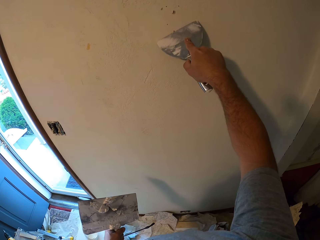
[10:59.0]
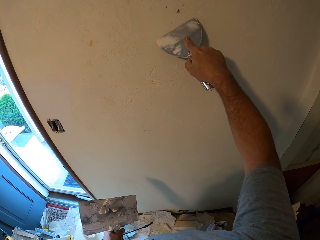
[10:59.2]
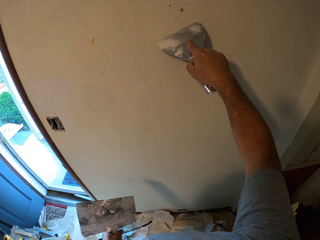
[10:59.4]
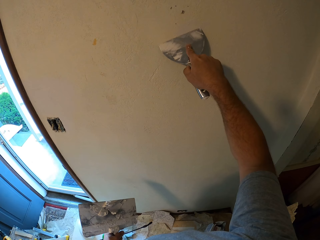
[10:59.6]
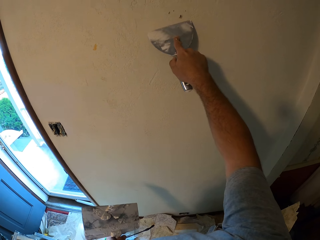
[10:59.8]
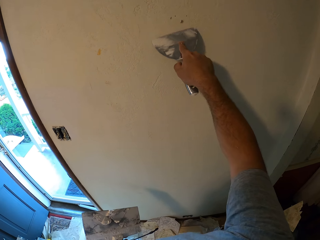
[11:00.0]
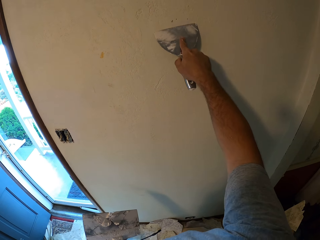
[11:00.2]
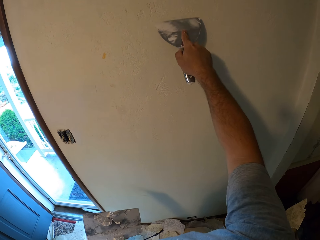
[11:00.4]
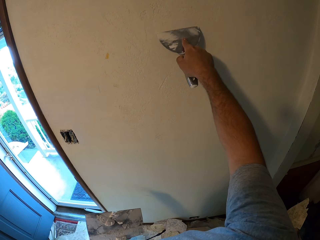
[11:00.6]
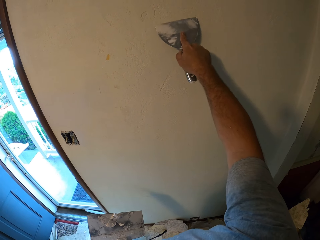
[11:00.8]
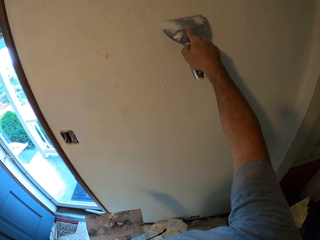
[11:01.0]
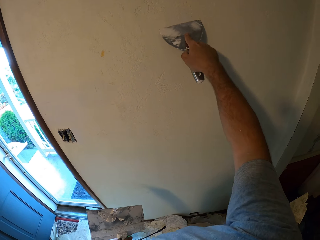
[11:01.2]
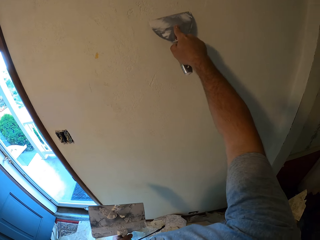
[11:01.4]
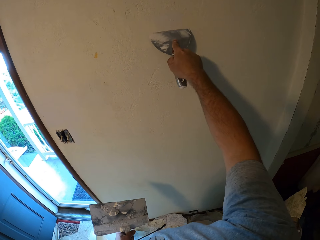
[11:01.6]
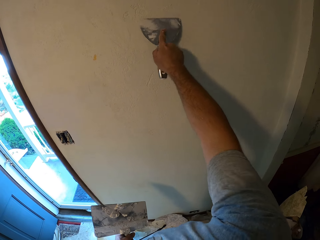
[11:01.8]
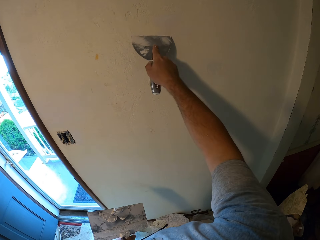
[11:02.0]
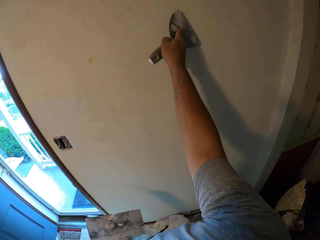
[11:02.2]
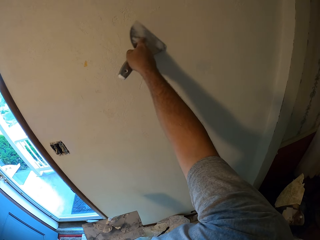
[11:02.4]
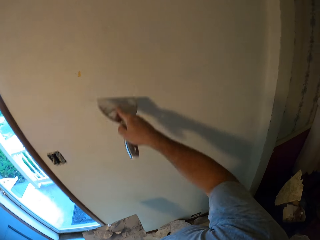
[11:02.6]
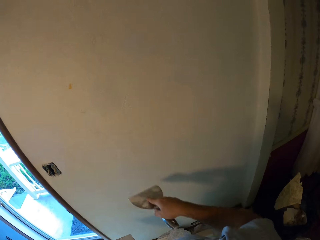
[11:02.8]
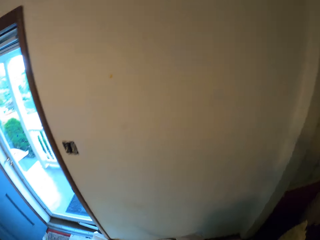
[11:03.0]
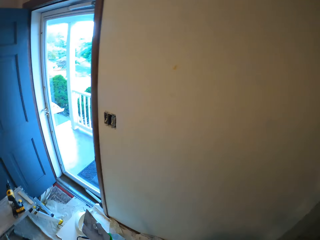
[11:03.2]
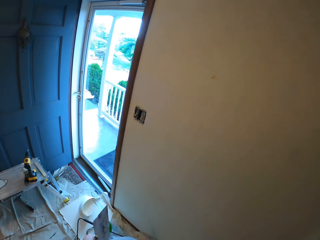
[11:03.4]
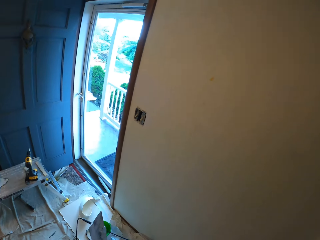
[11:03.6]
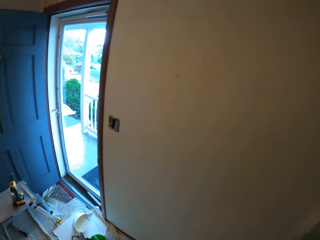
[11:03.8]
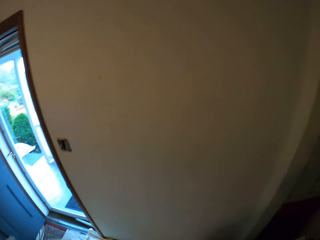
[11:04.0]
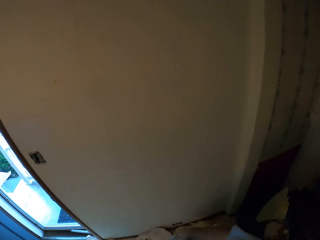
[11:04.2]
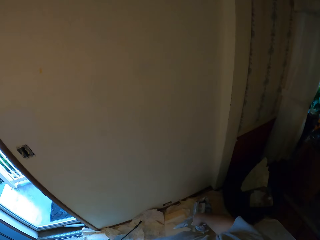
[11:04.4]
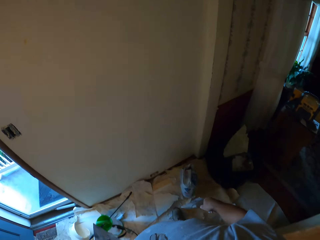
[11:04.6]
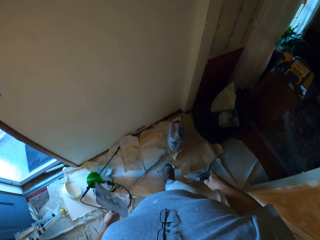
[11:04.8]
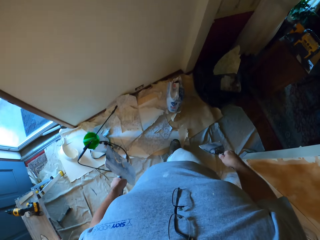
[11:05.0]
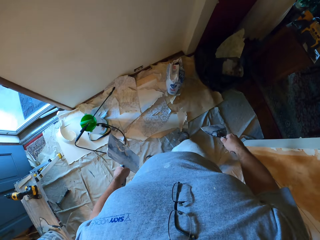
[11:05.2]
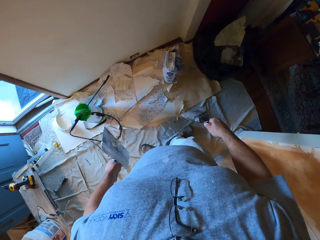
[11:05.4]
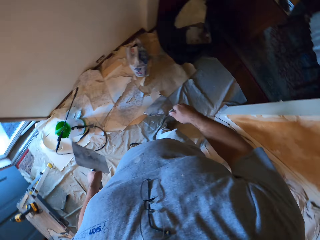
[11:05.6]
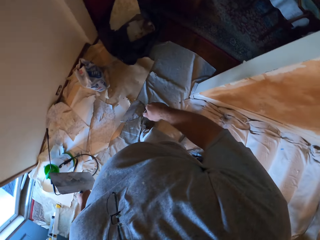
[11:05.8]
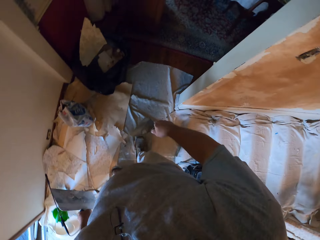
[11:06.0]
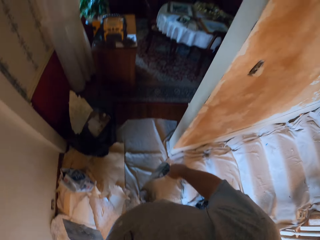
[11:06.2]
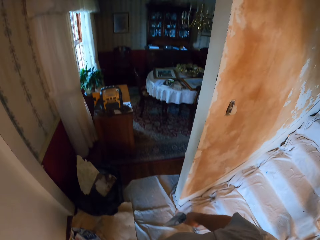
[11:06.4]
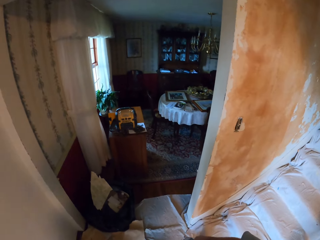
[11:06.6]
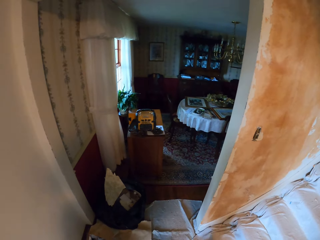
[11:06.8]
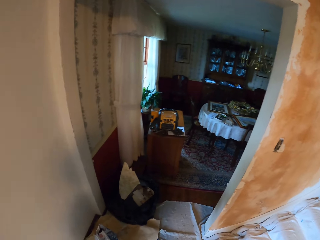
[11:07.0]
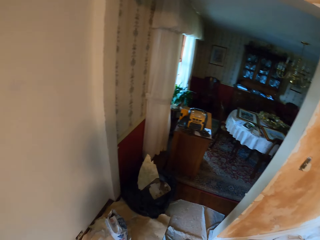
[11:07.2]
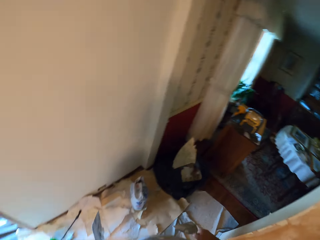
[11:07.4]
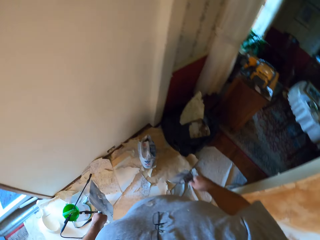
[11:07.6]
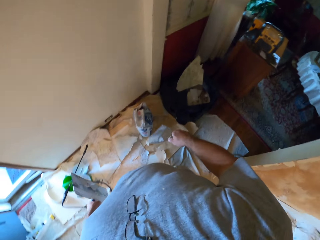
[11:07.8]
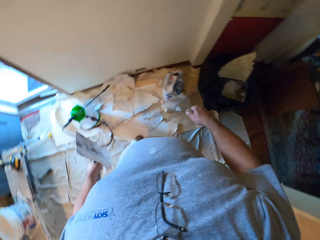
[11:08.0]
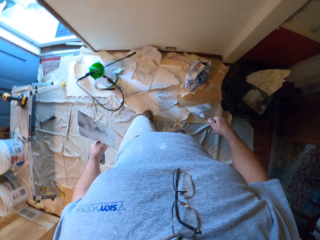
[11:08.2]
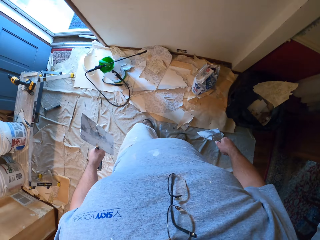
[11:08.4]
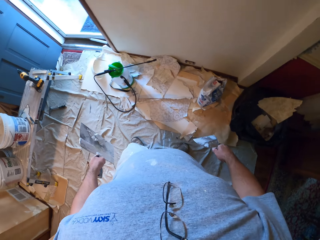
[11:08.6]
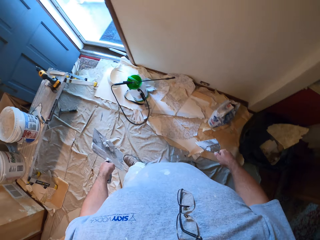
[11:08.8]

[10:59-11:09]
The camera wearer looks at the walls.

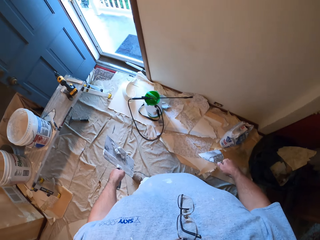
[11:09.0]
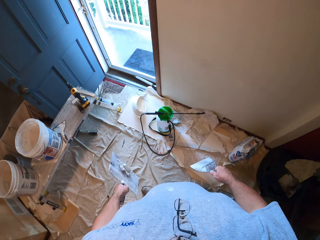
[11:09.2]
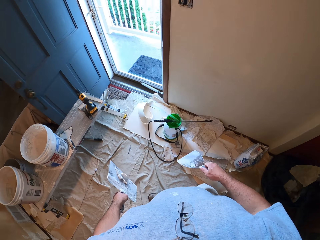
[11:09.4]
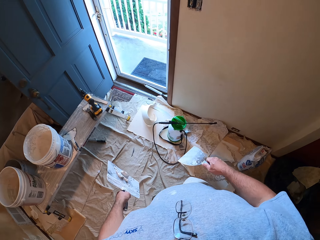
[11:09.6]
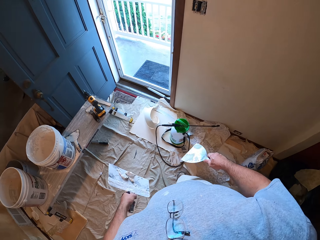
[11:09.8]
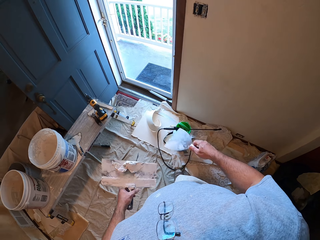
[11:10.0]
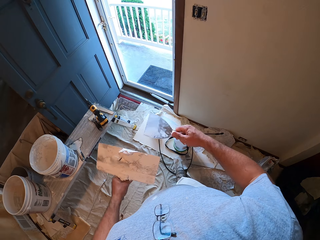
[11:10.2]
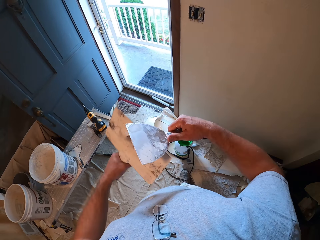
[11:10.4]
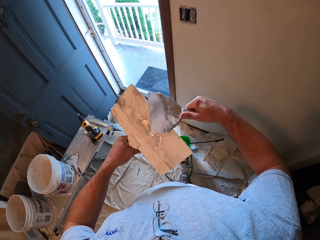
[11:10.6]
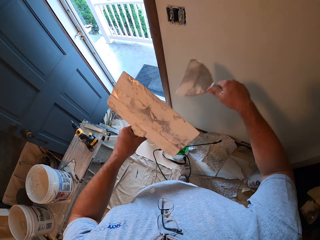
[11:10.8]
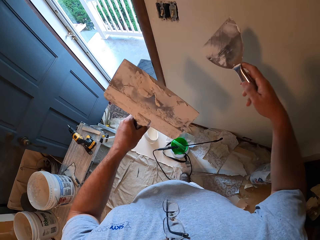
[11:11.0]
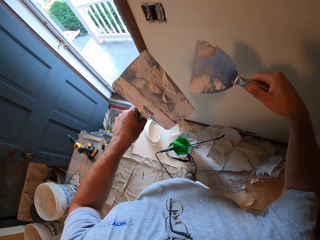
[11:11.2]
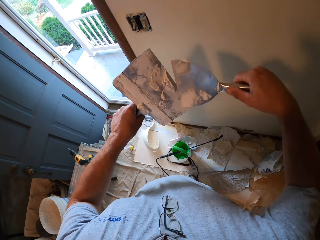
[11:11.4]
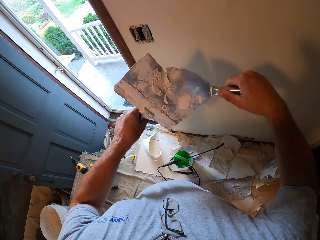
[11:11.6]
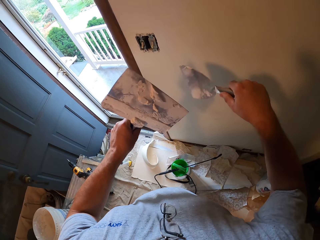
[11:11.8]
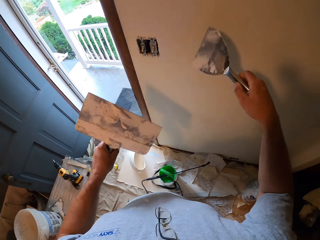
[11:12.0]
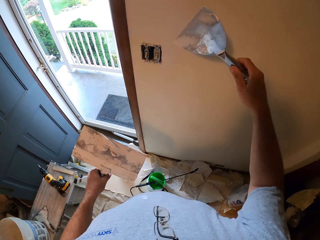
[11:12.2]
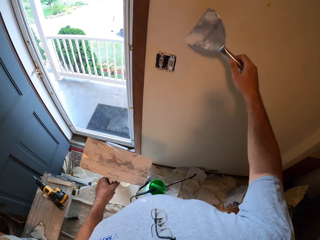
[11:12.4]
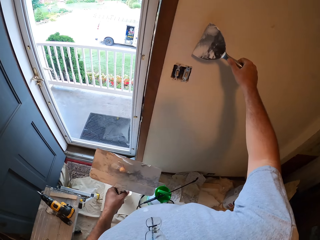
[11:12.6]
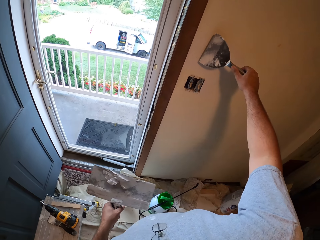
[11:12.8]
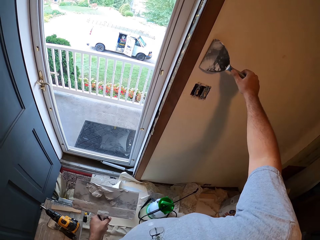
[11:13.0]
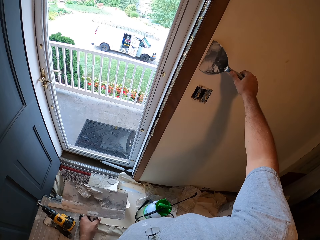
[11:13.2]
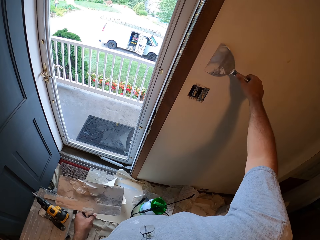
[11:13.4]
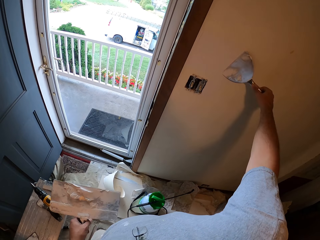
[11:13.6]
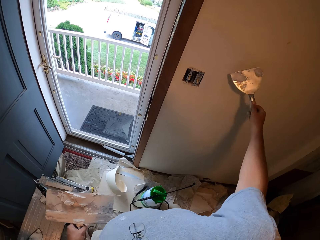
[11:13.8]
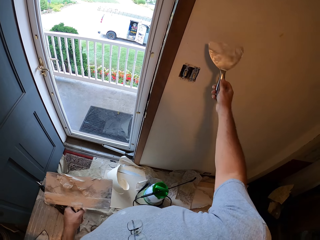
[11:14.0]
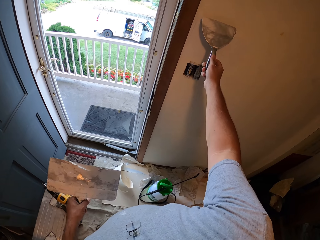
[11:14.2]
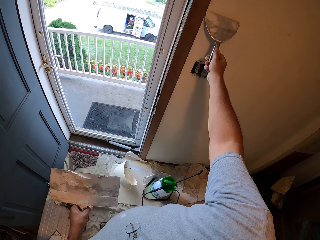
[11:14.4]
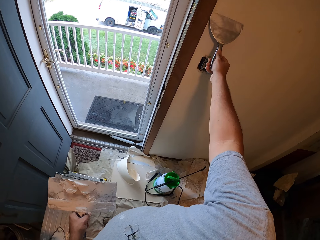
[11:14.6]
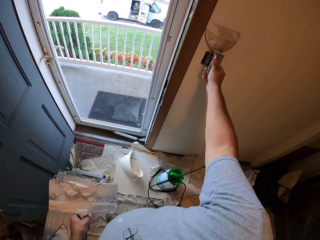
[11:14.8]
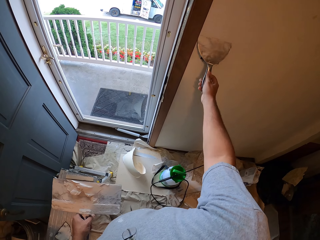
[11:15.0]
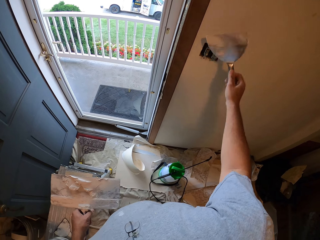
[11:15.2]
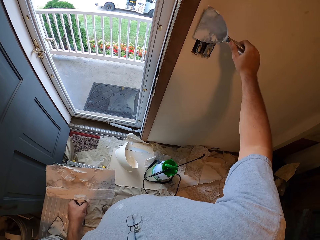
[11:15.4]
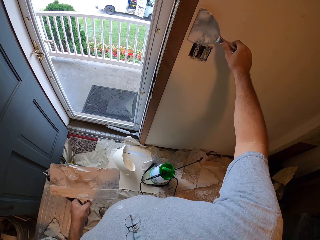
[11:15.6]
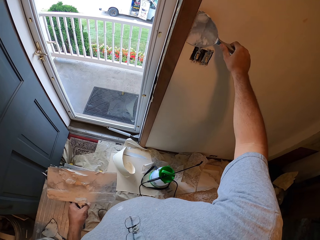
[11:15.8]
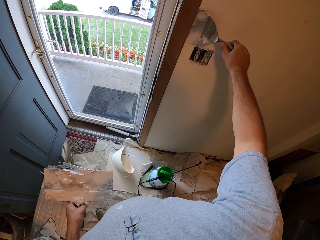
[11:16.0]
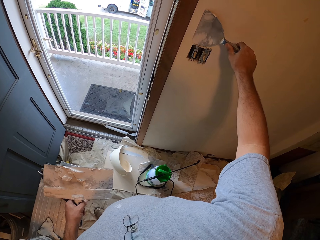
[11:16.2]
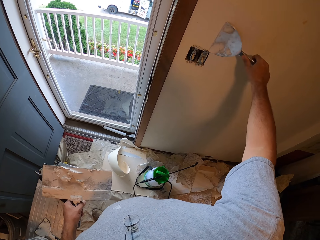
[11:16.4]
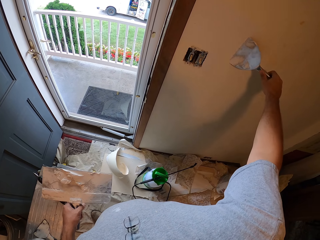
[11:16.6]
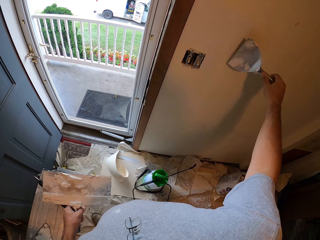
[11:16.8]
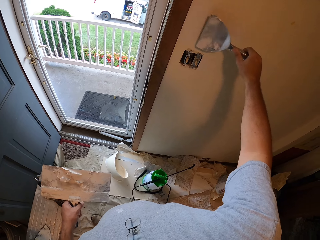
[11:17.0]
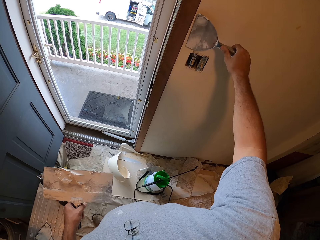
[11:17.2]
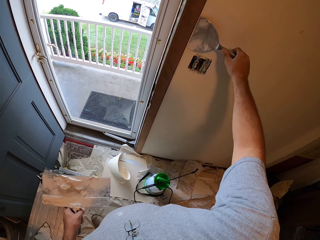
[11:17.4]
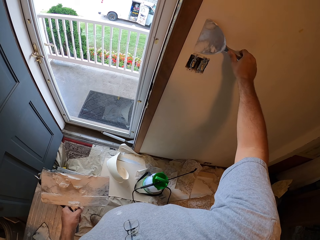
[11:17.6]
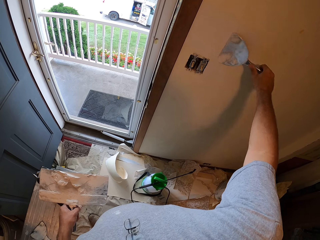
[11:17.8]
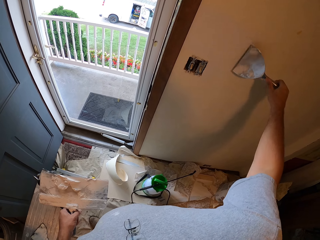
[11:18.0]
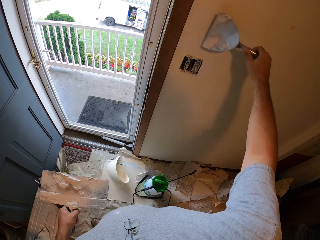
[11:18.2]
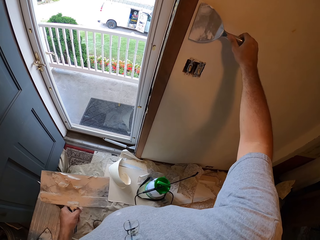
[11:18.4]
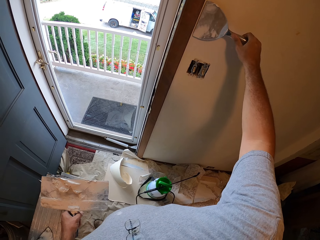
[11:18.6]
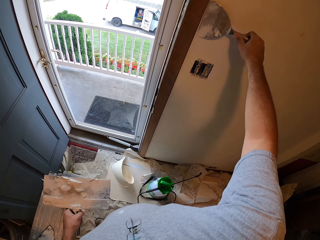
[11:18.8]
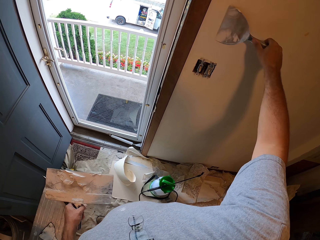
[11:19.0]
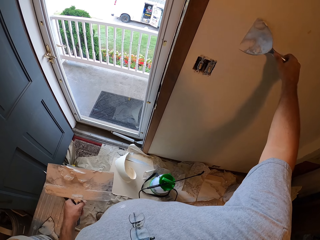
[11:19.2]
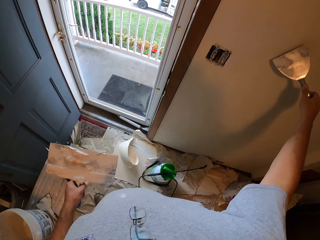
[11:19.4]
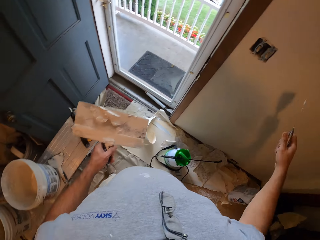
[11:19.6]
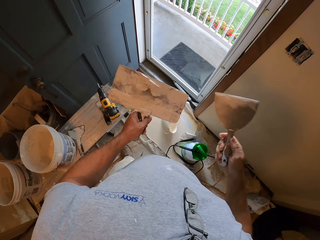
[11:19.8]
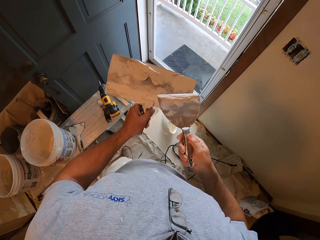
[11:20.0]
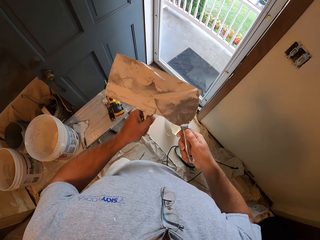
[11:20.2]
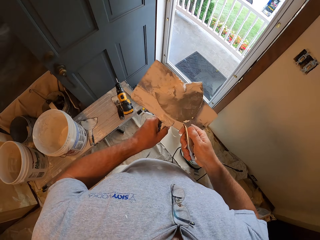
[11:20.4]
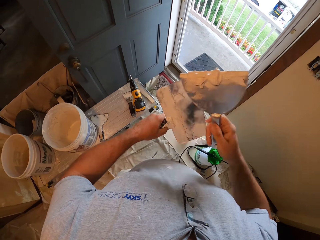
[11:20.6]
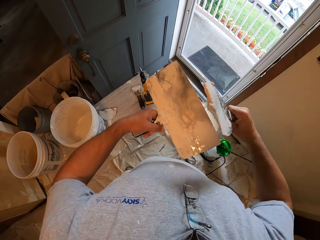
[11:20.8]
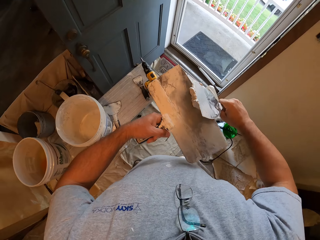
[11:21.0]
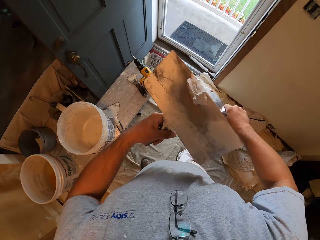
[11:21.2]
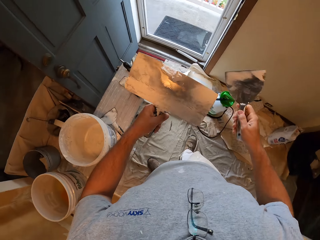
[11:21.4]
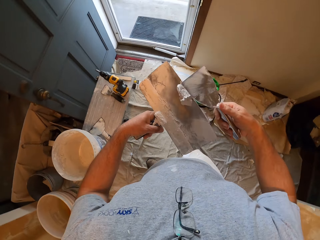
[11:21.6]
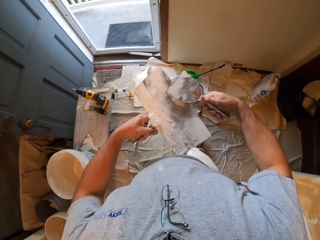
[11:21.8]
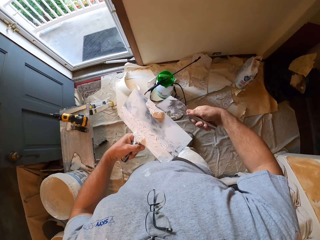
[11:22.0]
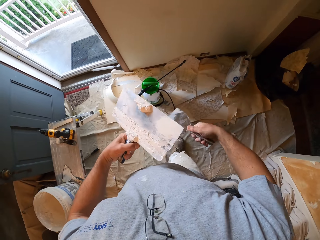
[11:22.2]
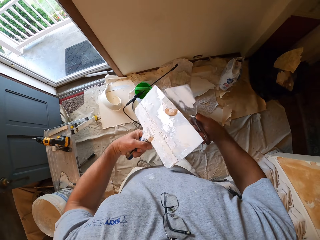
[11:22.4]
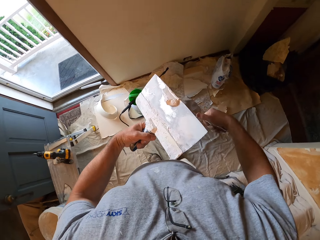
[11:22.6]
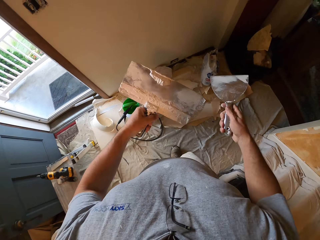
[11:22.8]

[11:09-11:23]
The camera wearer scrapes off the plaster from the small scraper in his right hand with the big scraper in his left hand. He scoops some quick setting plaster from the big scraper with the small scraper. He applies the quick setting plaster on the wall using the small scraper. He scoops some quick setting plaster from the big scraper with the small scraper. He scrapes off the plaster from the small scraper in his right hand with the big scraper in his left hand.
